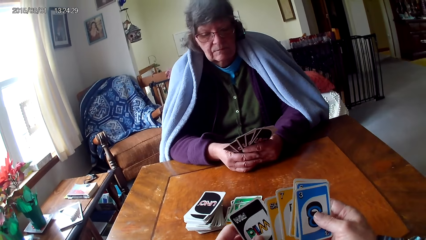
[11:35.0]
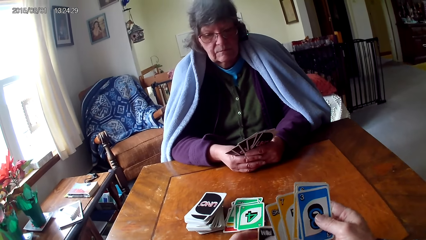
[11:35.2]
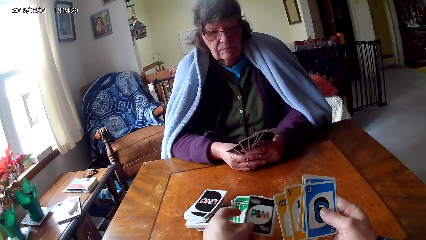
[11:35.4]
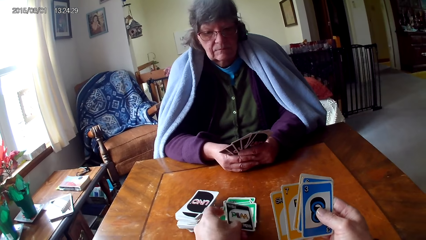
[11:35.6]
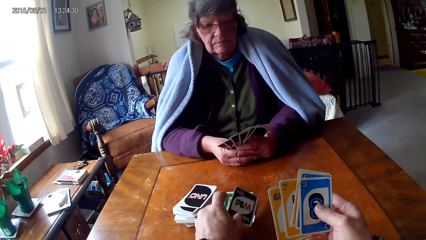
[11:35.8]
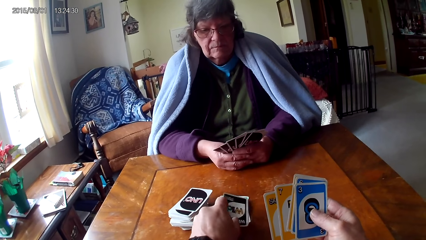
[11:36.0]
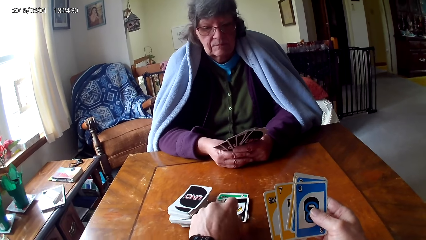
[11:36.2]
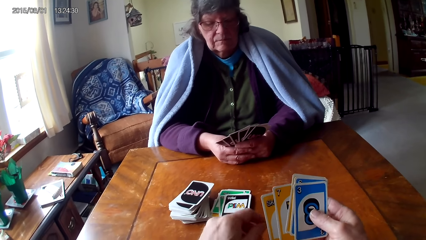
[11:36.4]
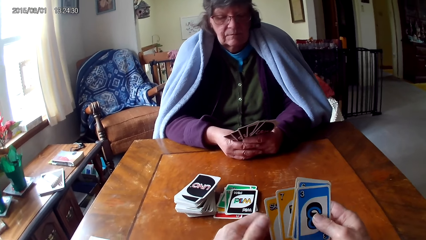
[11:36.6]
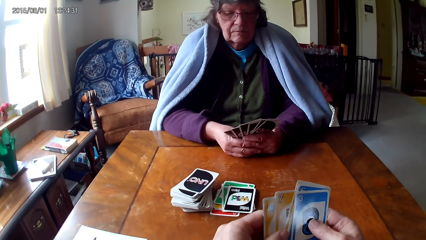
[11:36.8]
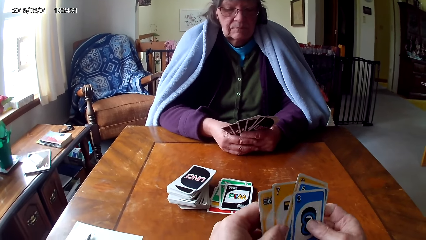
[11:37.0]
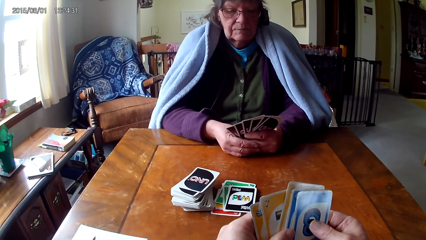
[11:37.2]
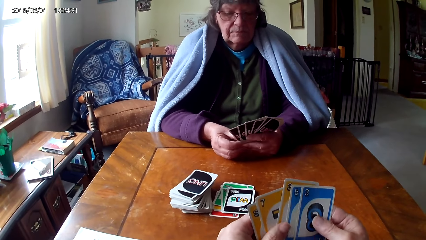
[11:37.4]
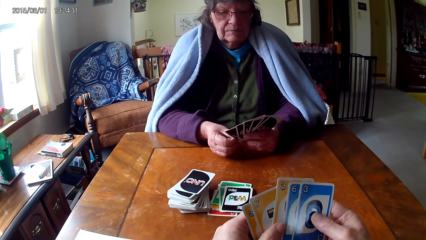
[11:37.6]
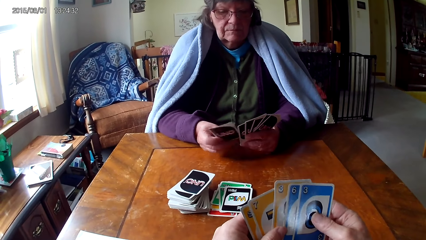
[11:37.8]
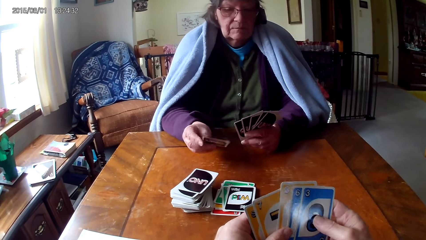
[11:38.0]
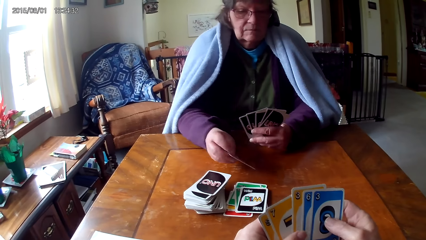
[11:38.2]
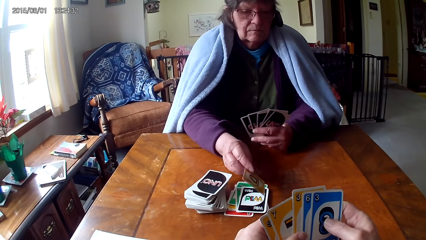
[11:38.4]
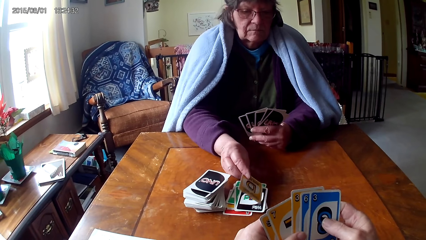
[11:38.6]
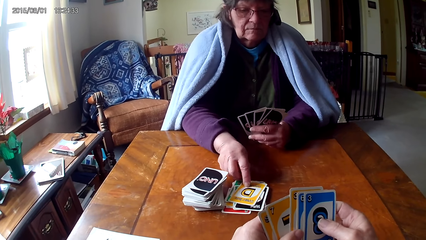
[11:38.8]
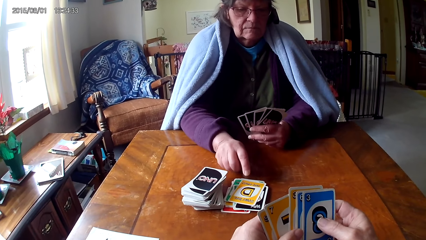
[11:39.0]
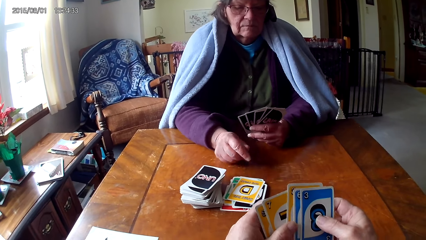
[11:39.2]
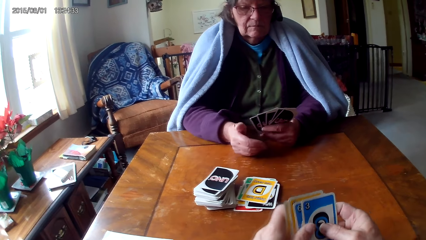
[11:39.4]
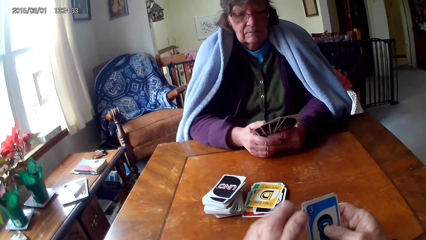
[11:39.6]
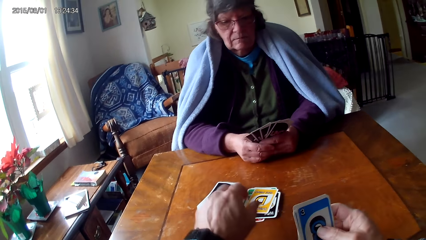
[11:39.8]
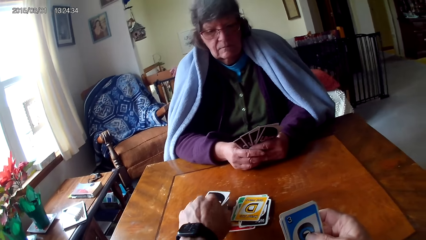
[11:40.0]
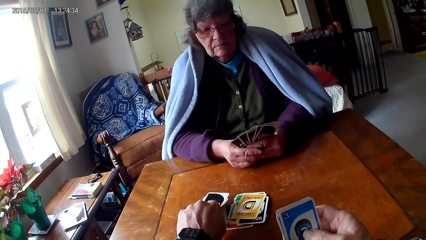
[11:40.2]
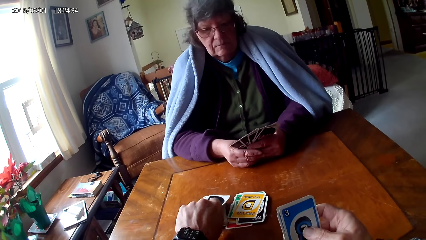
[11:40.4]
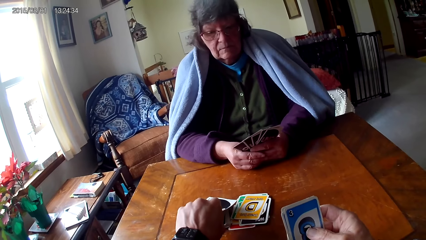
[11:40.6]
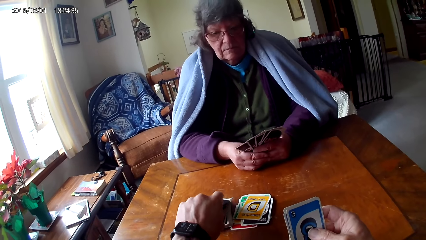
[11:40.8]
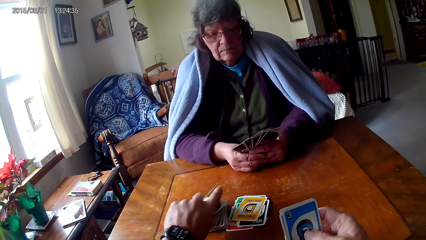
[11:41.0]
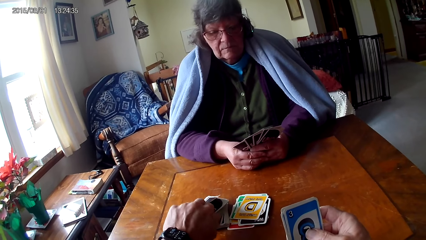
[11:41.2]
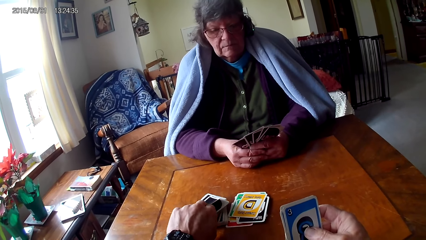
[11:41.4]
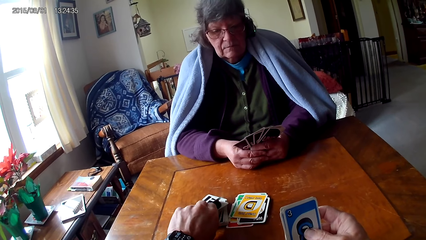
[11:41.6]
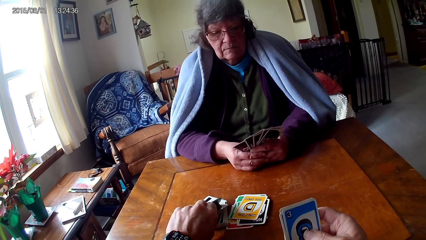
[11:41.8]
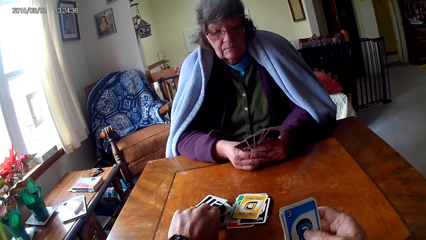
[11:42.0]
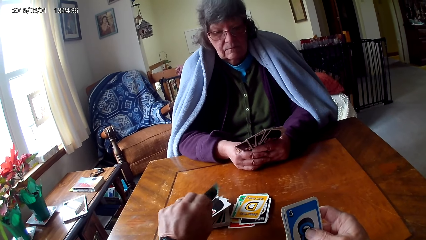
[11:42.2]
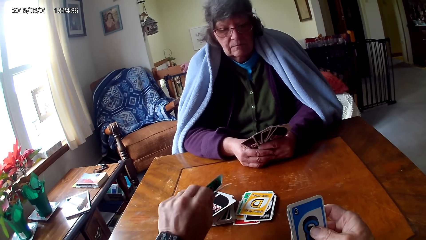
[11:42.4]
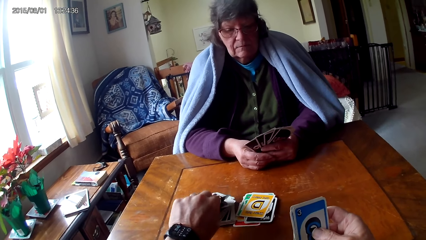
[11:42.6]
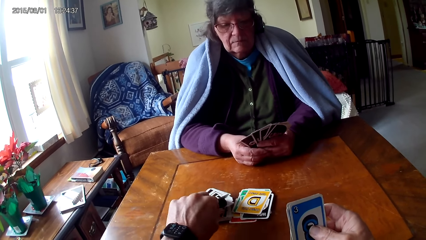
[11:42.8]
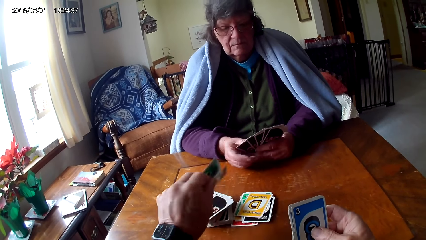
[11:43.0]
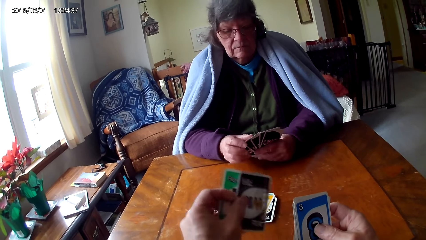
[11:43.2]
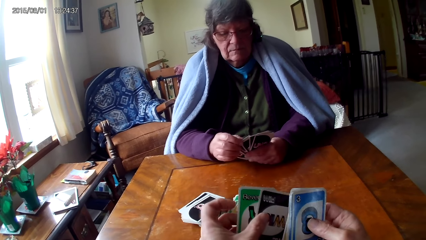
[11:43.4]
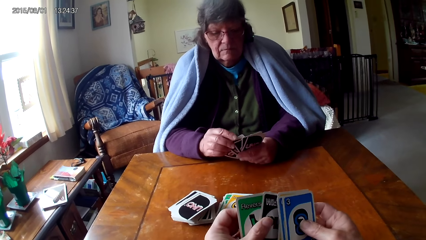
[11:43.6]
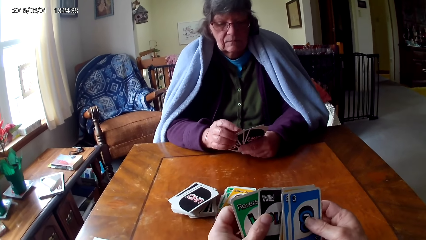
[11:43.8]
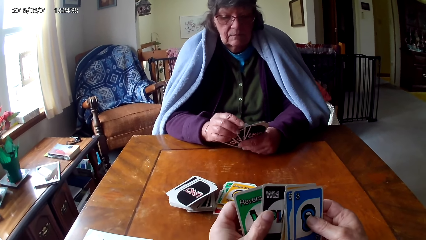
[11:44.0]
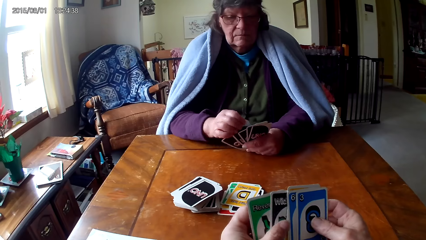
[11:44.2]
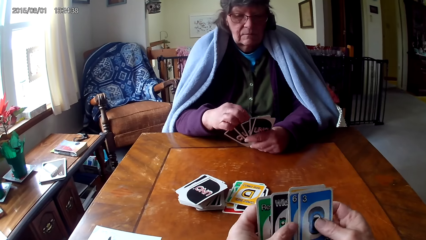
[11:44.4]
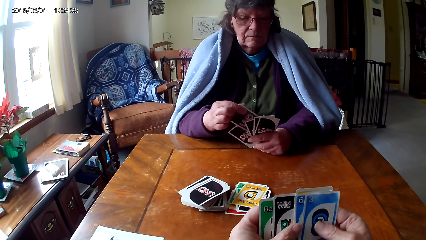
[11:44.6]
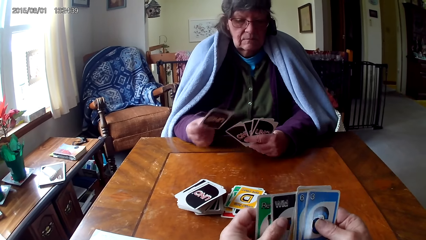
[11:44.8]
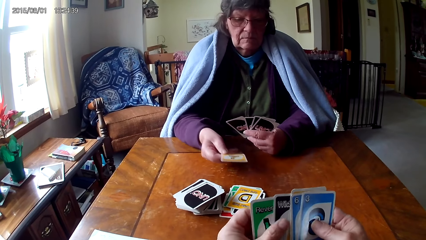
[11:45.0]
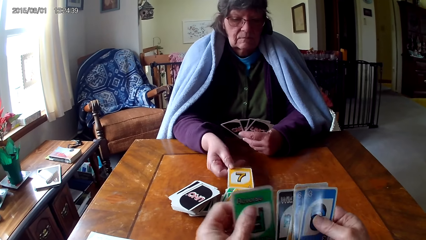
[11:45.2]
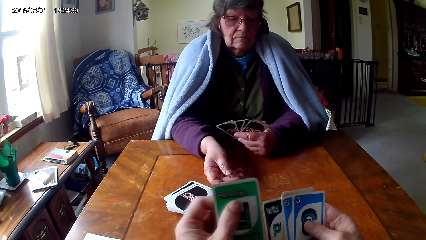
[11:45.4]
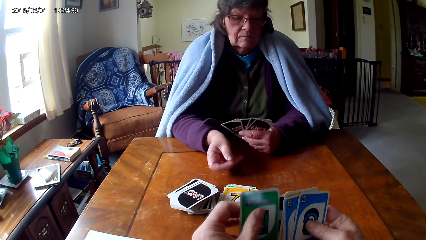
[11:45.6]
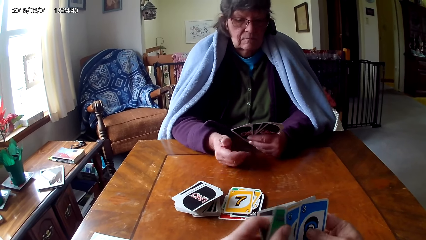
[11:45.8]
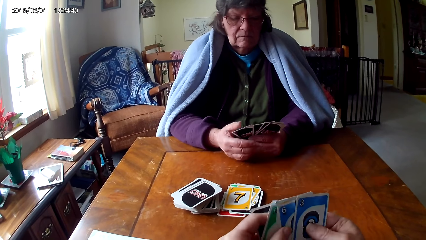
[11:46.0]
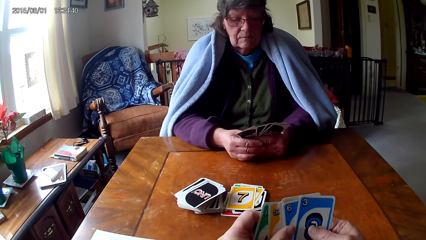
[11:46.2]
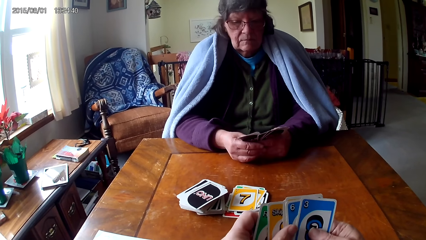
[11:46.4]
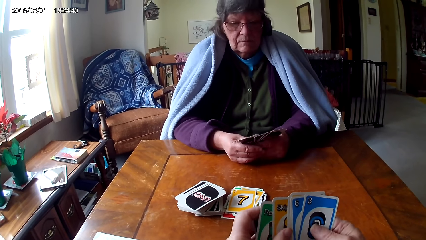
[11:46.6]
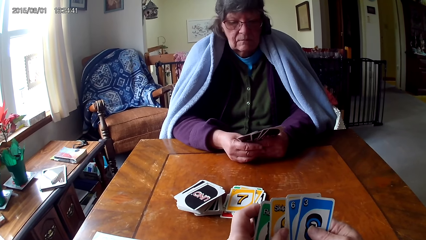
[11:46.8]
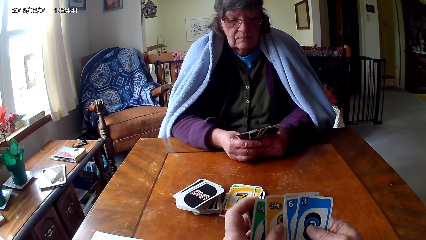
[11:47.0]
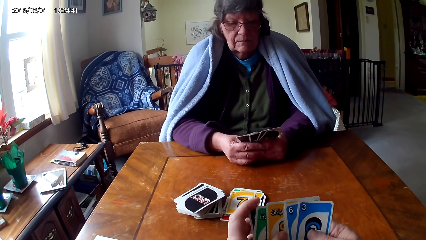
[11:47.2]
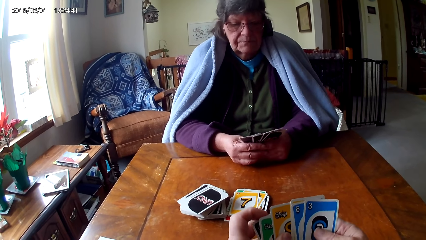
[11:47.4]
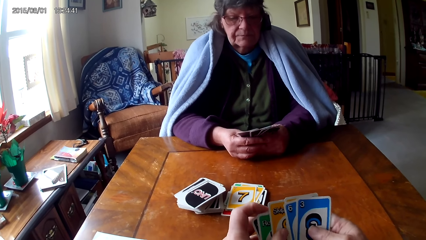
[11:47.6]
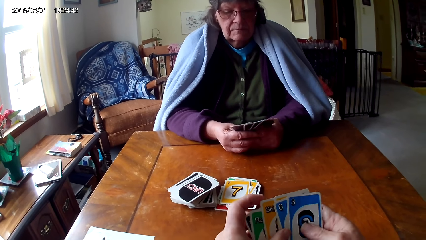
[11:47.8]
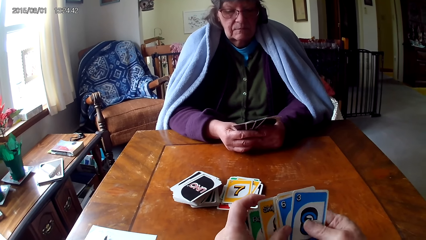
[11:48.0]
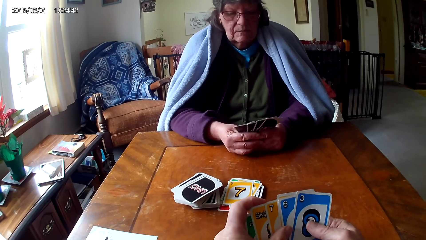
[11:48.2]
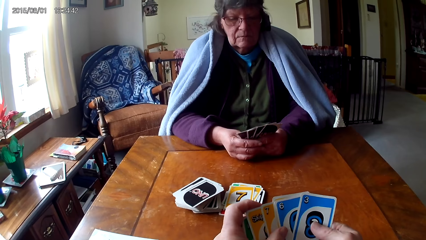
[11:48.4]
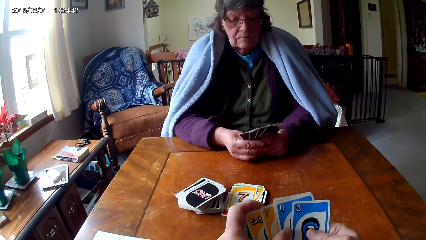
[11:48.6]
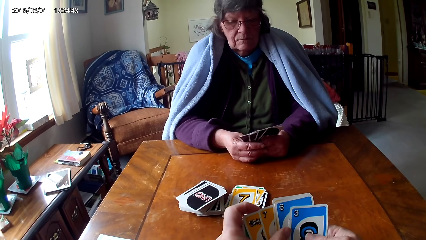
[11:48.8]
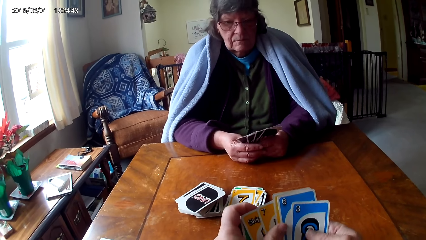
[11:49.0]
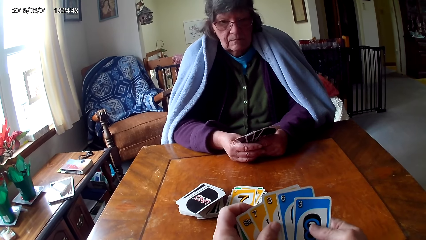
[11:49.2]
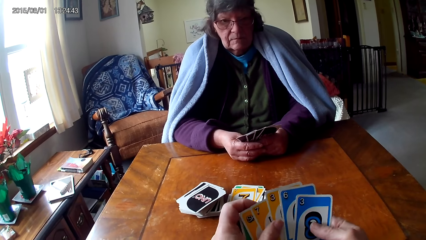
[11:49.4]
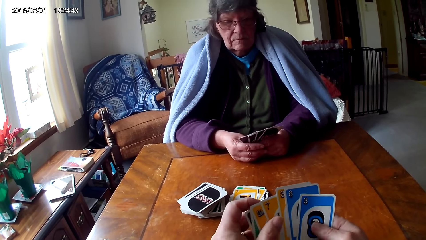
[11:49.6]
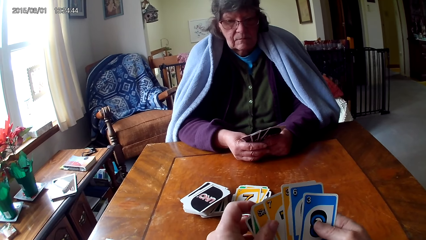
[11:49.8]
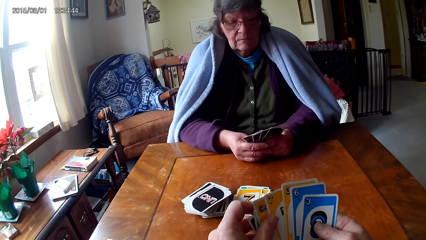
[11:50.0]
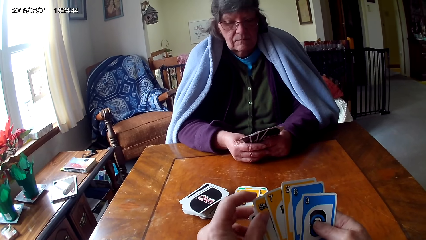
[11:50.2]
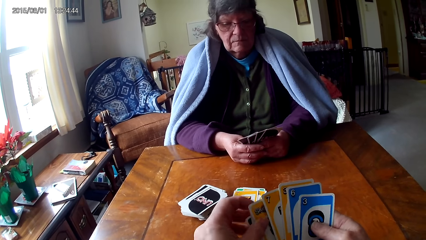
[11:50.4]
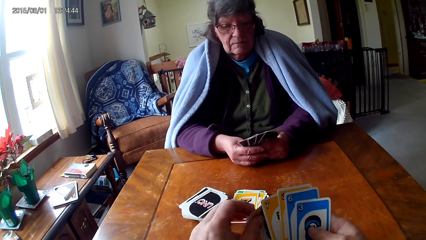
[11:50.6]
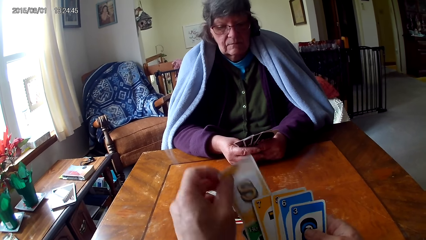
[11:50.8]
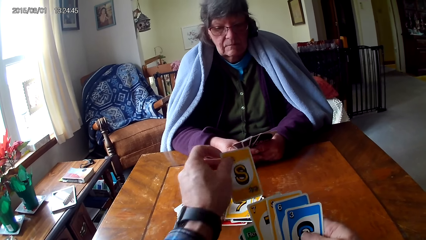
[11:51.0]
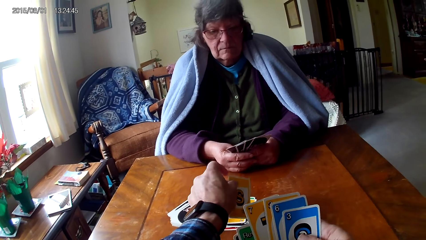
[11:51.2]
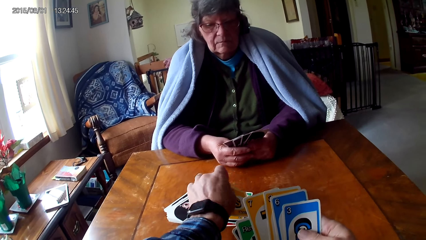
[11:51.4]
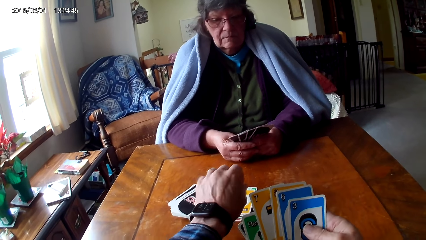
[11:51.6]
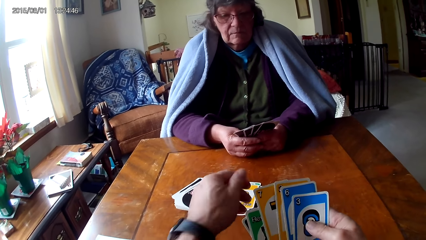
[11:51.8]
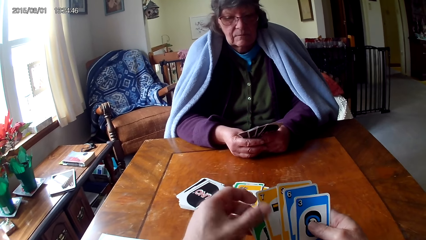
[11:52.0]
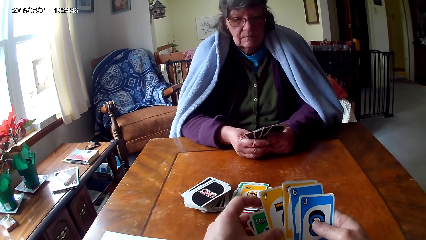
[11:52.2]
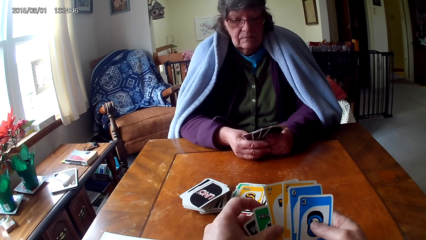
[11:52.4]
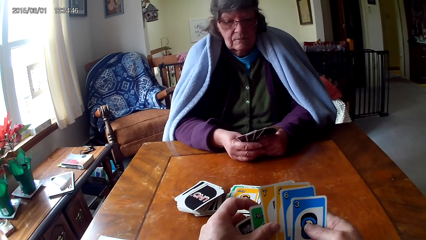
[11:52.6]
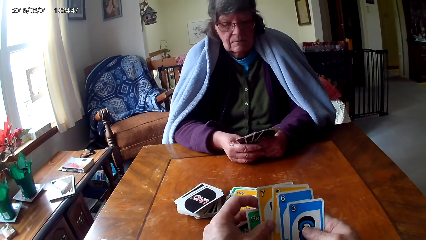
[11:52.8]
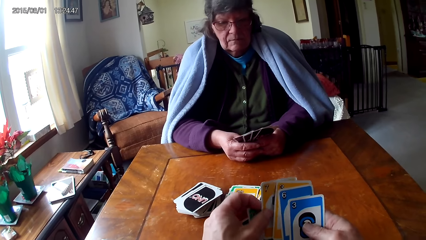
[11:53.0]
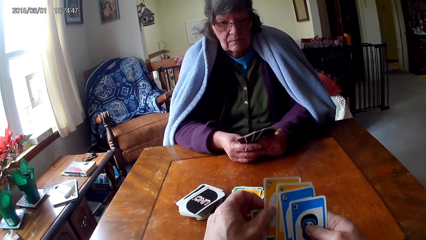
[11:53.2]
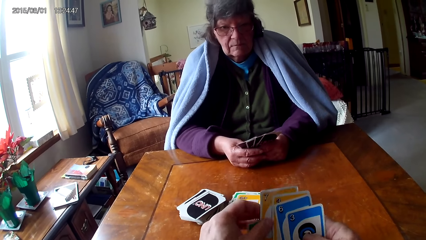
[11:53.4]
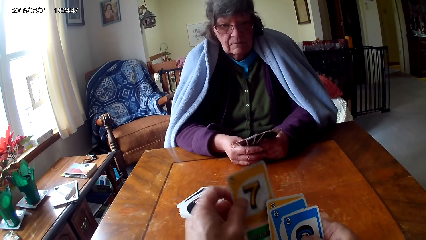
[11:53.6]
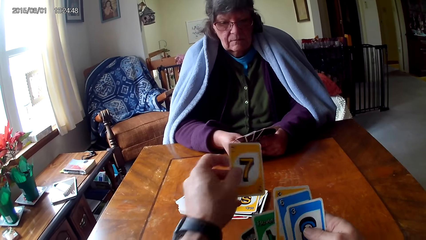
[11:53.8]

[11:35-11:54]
The camera wearer puts down a card. A woman puts down a card. The camera wearer picks up cards on a table. They hold the cards with their hands. The woman puts down a card. The camera wearer reshuffles the cards. They move the cards with their hands. They put down a card.
